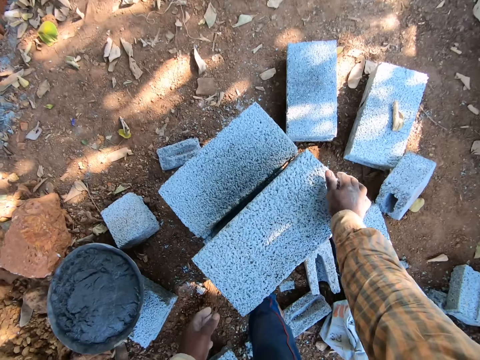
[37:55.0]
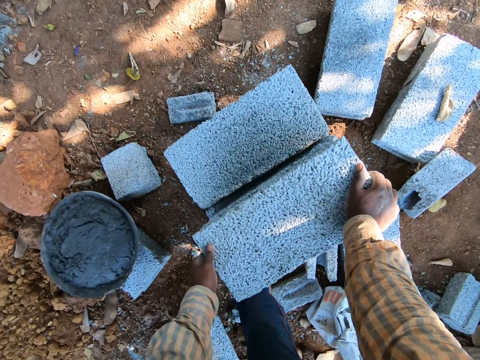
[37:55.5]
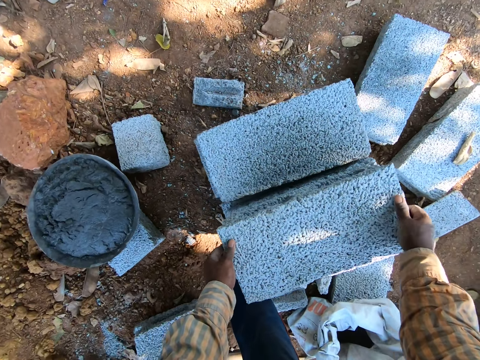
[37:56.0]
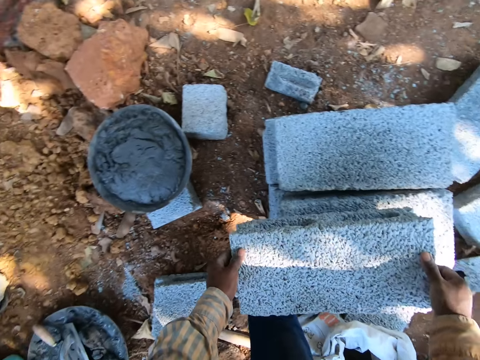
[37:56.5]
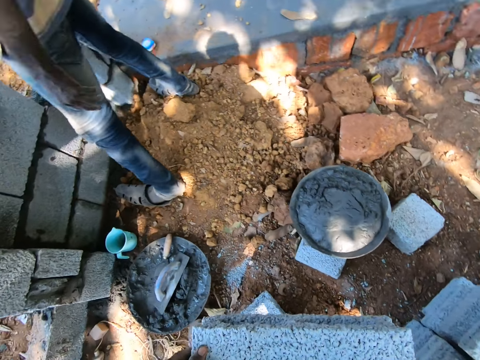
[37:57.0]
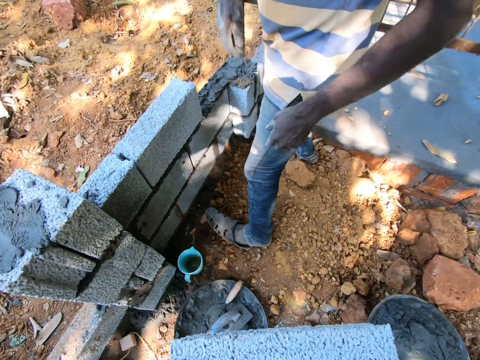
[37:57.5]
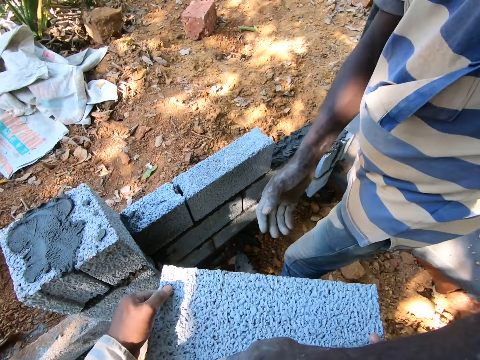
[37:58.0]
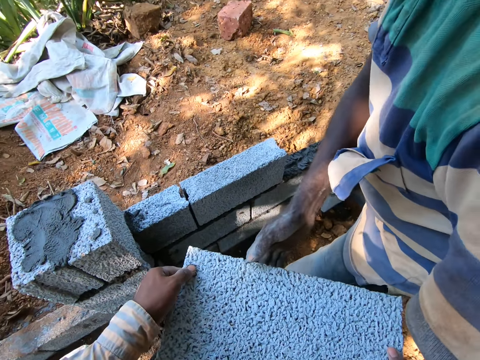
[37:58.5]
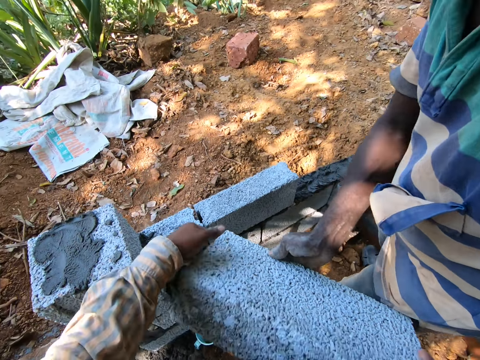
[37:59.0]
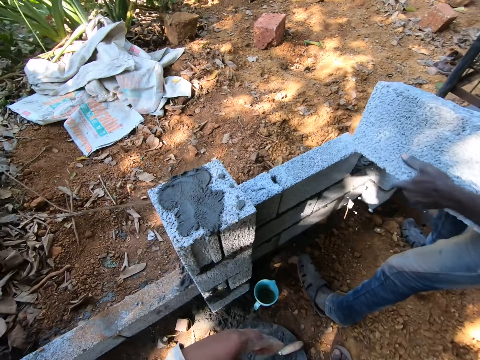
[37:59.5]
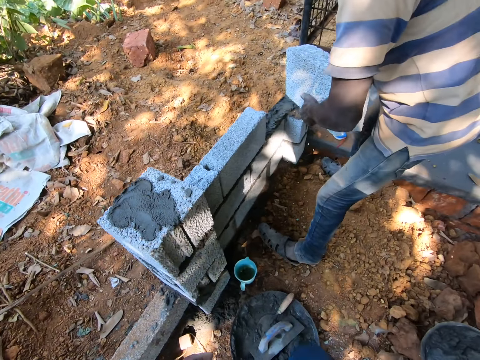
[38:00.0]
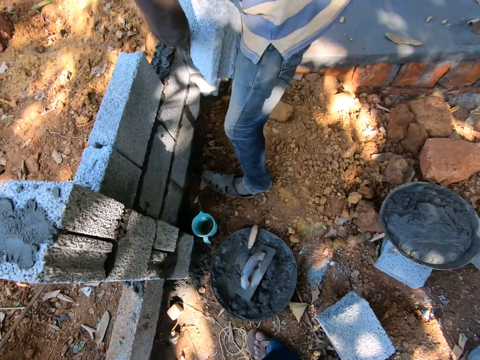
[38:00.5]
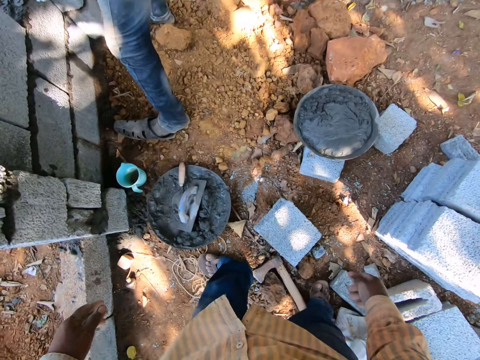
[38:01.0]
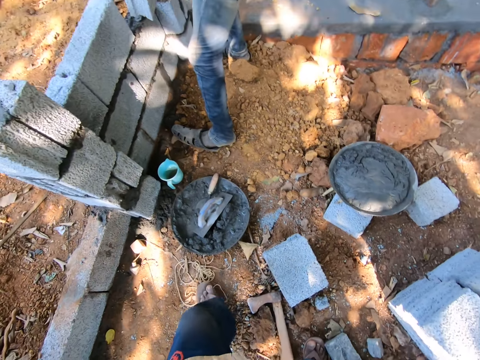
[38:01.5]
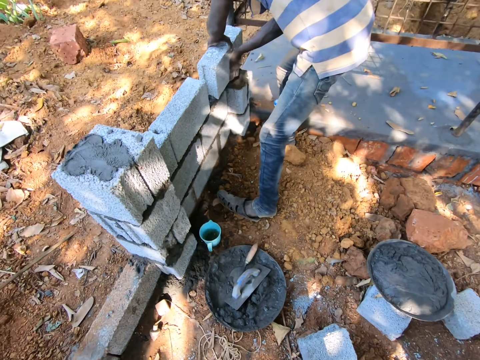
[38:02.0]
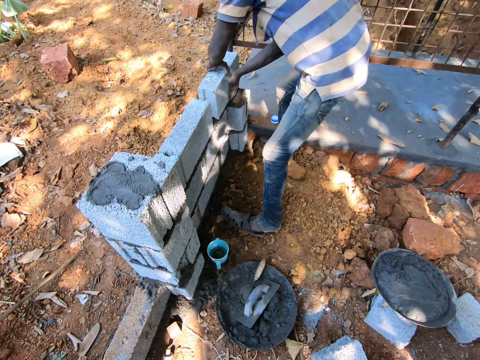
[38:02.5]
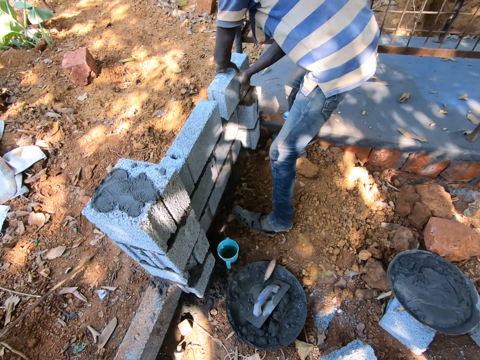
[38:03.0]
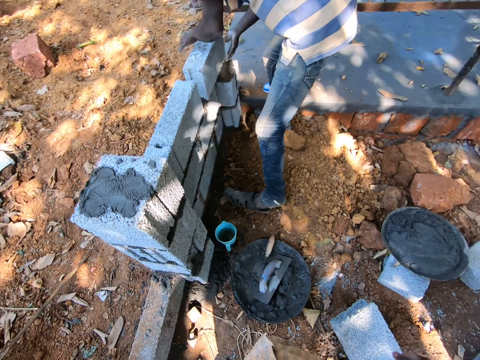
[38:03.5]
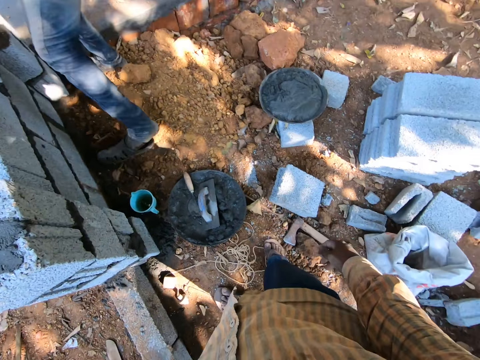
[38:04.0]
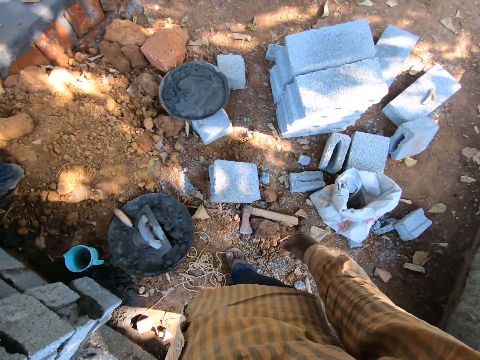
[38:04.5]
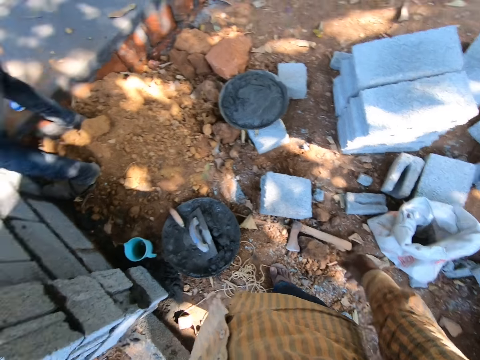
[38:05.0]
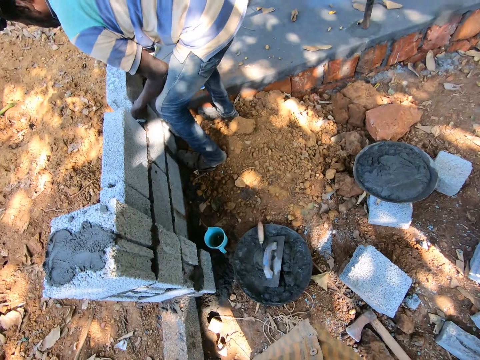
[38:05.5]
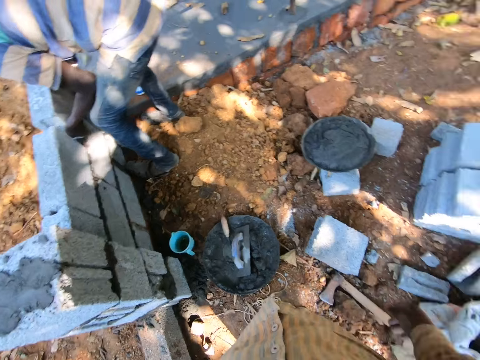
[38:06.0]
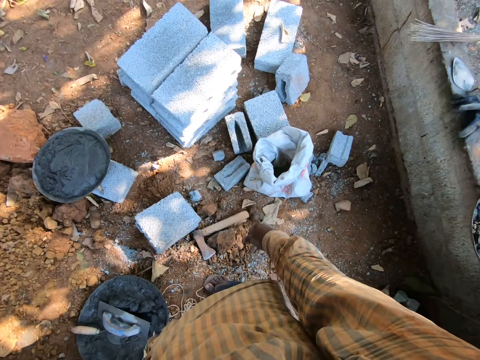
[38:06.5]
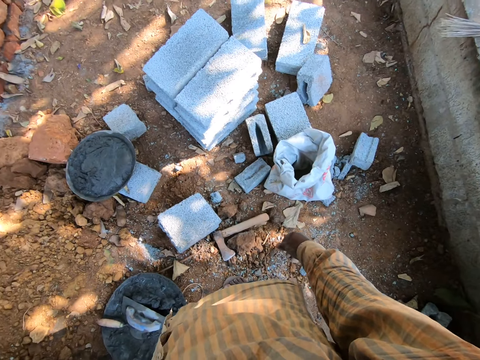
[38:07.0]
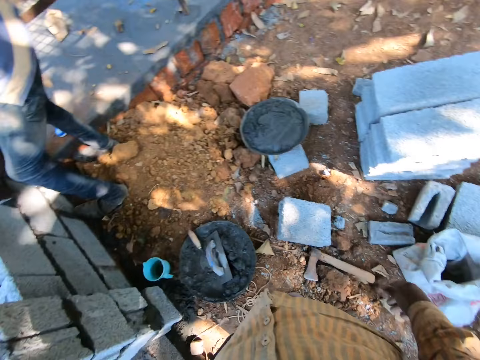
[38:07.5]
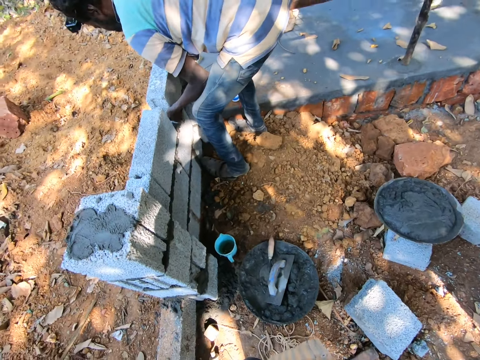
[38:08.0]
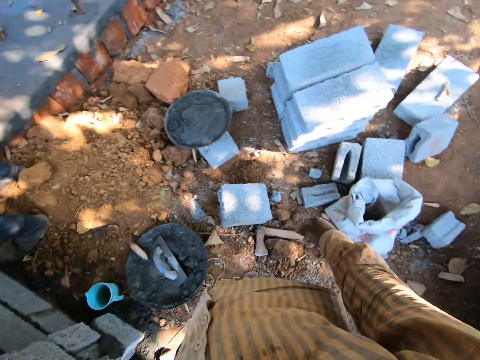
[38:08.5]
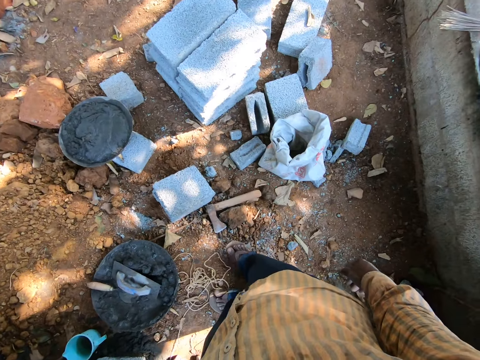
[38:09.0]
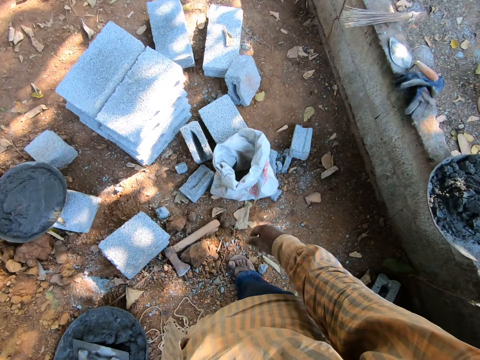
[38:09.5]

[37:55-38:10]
The camera wearer carries a block from a pile of blocks with both hands. He passes the block to a man with both hands. The man places the block on a stack of cemented blocks with both hands. The camera wearer looks around.

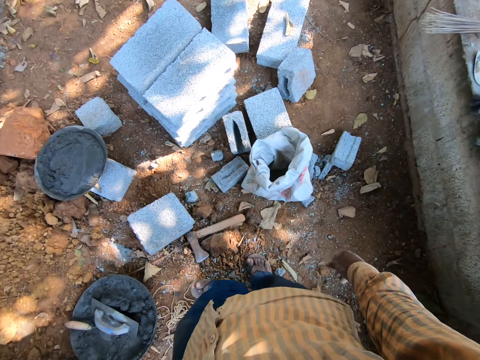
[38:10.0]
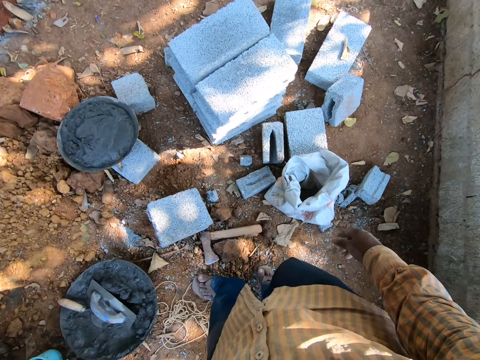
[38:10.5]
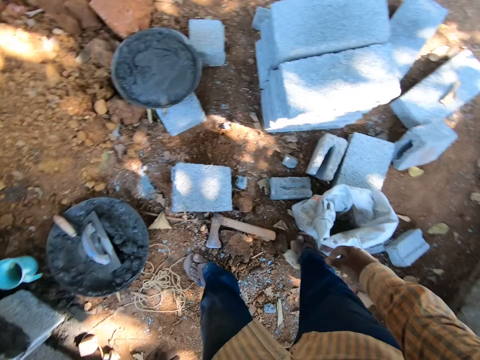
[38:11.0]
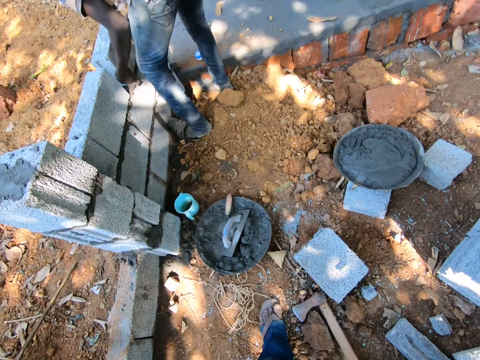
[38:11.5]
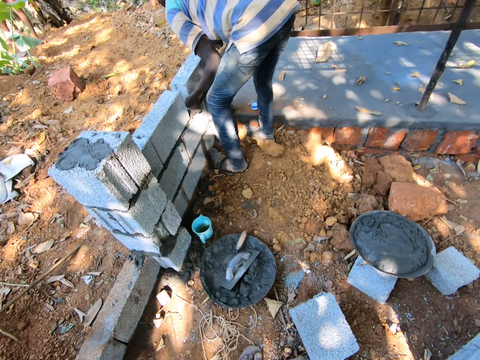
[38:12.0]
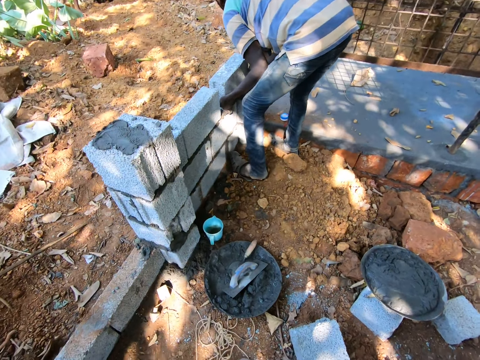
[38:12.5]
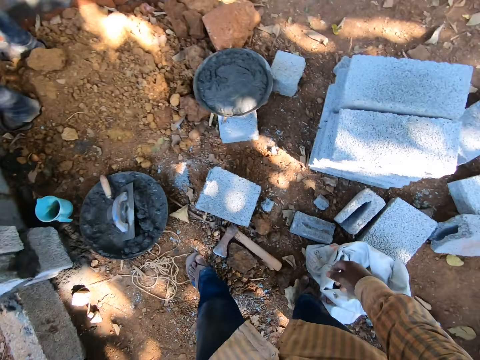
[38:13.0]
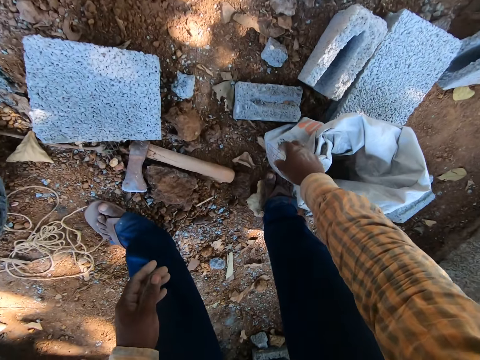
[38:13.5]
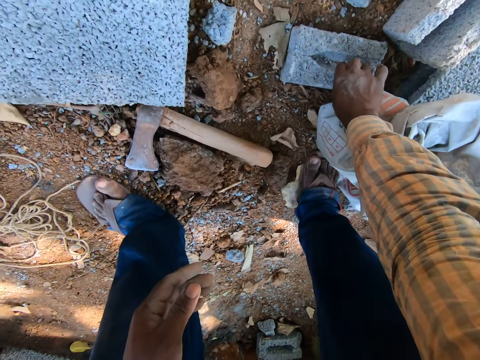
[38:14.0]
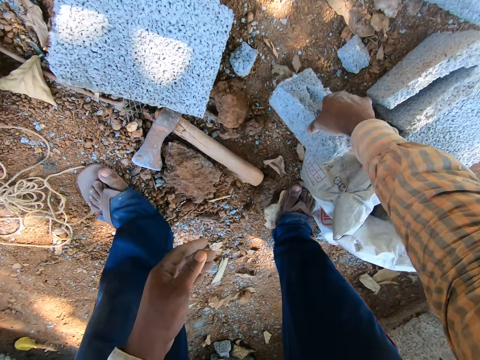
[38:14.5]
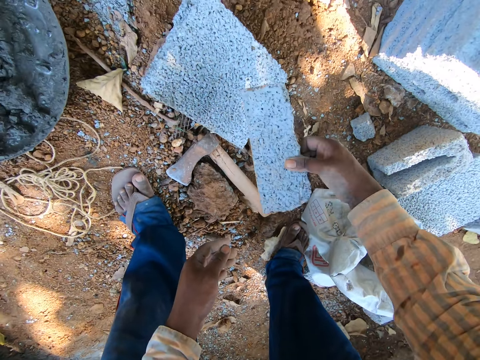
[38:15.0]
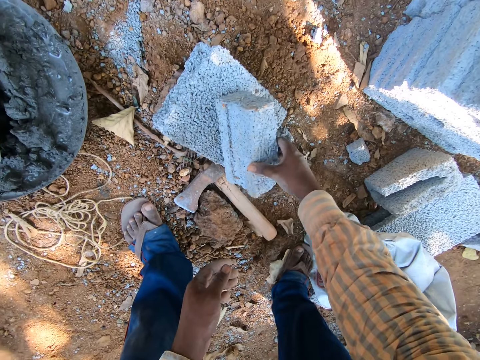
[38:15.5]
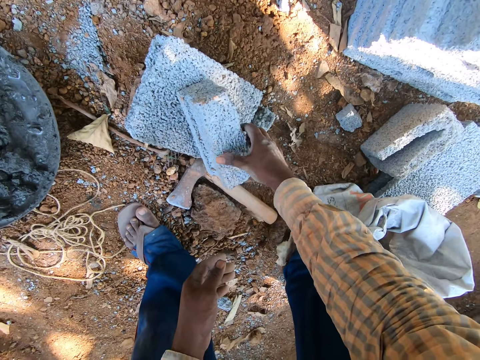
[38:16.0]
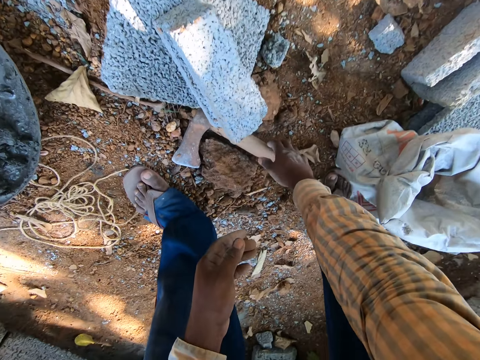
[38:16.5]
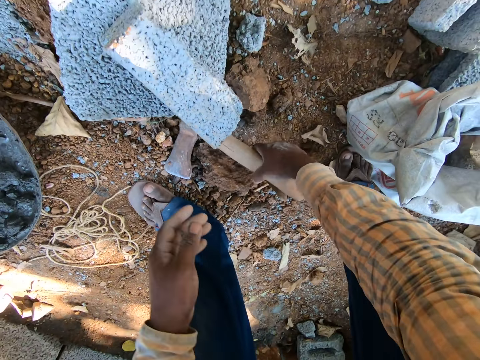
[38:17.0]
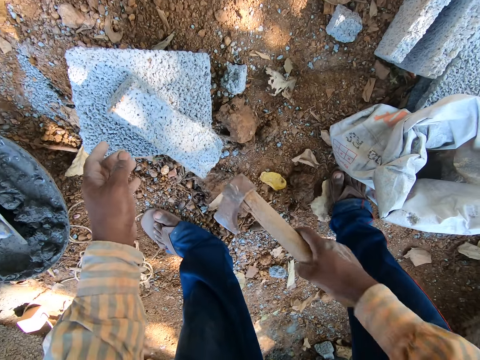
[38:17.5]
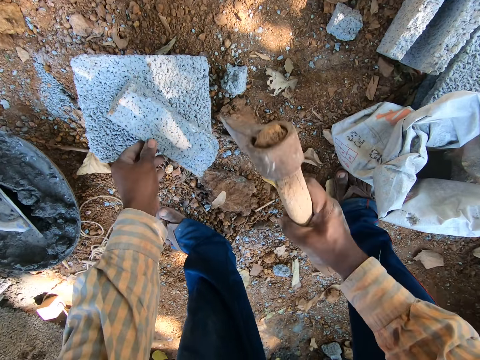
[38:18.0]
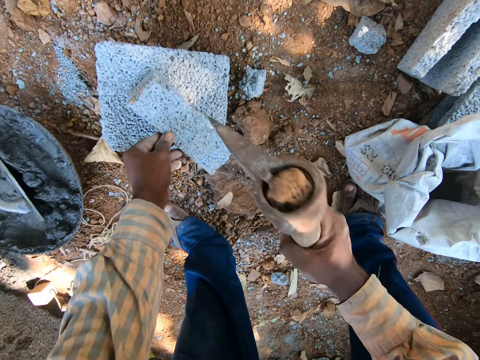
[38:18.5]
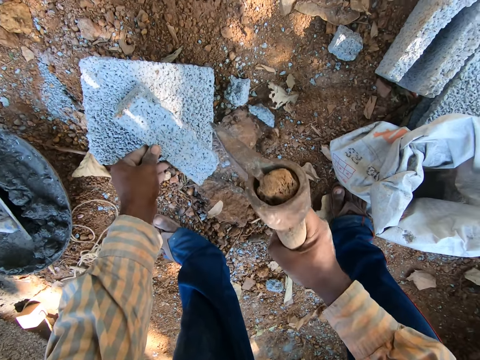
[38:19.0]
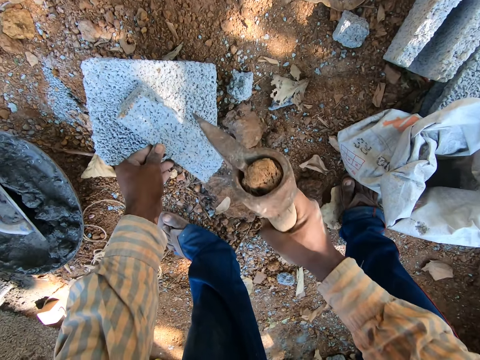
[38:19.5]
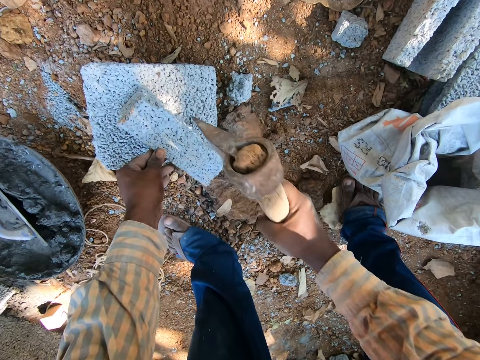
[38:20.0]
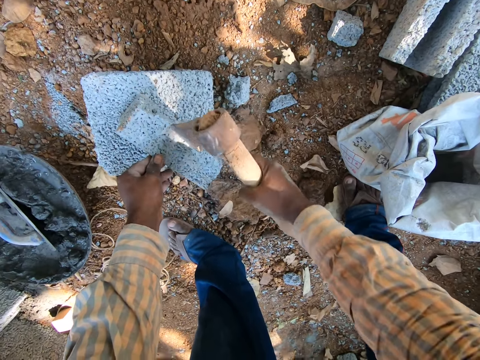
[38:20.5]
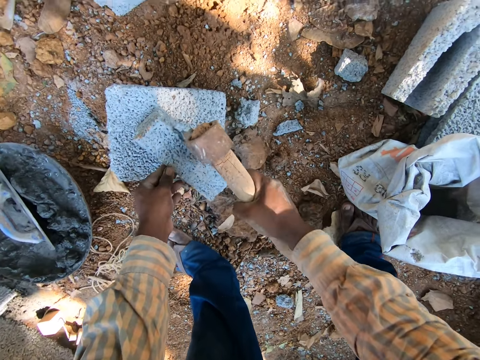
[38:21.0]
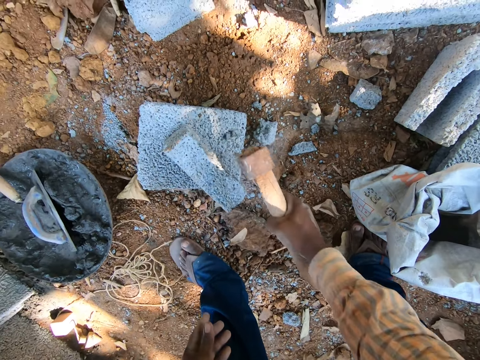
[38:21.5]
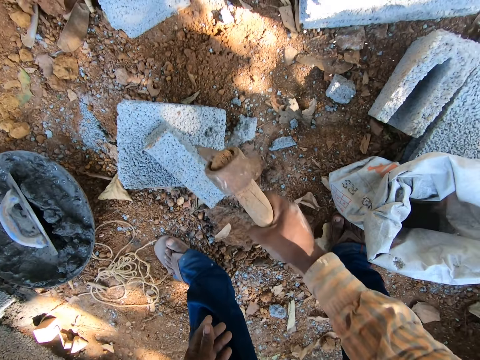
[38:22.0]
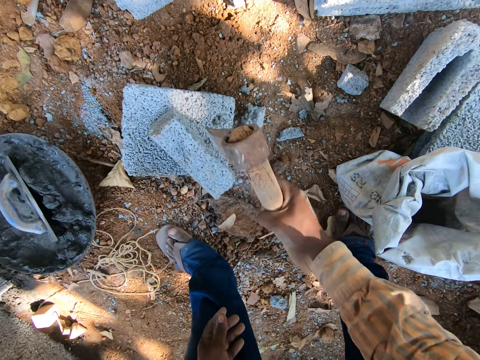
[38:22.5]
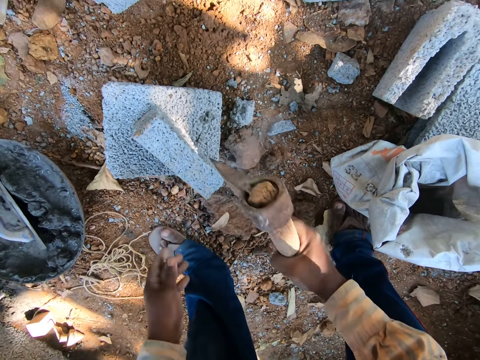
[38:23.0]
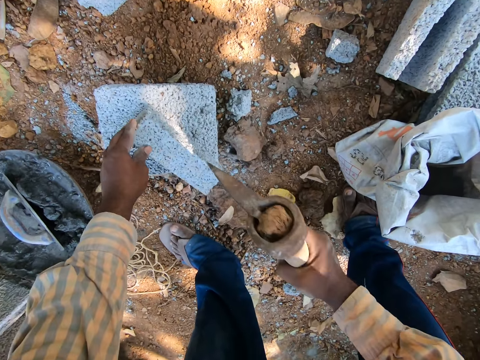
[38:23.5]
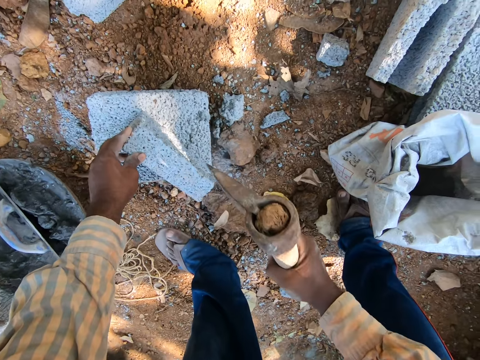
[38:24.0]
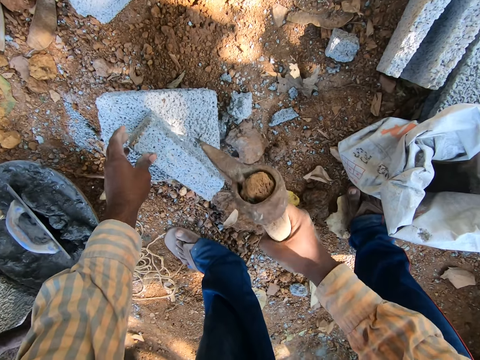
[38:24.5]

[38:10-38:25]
The camera wearer picks up a piece of broken block from the ground with his right hand. He places the piece of broken block on a block. He picks up a hatcher from the ground with his right hand. He holds the piece of broken block with his left hand. He chops off the edges of the piece of broken block with the hatcher in his right hand. He removes his hand. He places his hand.
